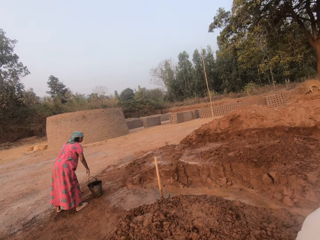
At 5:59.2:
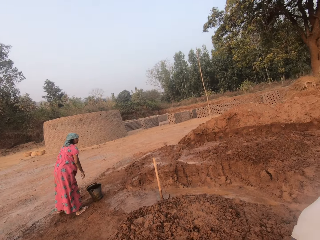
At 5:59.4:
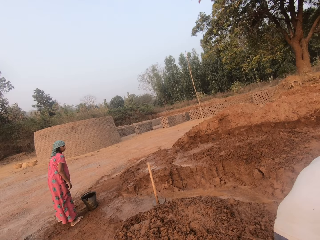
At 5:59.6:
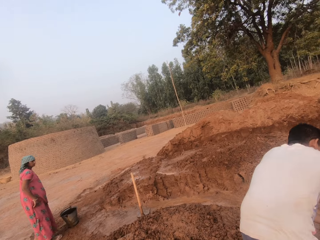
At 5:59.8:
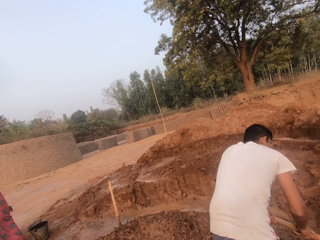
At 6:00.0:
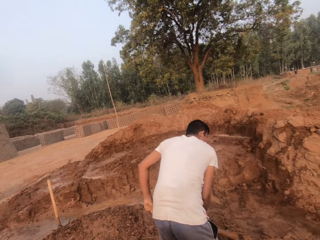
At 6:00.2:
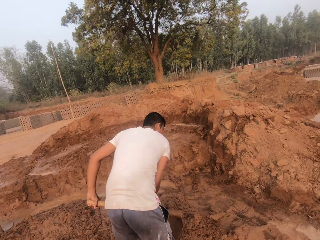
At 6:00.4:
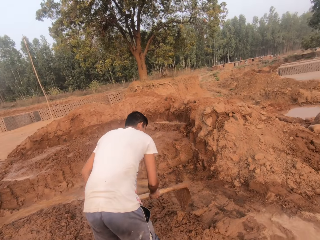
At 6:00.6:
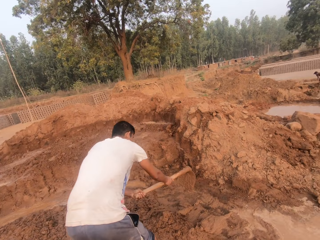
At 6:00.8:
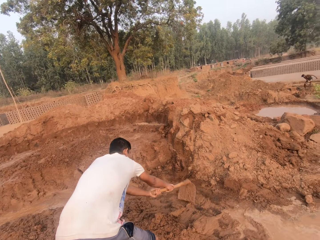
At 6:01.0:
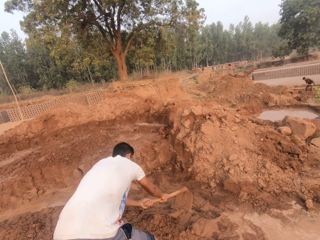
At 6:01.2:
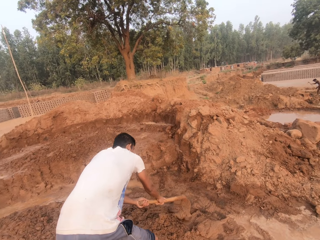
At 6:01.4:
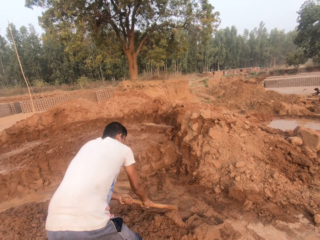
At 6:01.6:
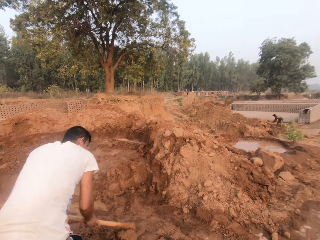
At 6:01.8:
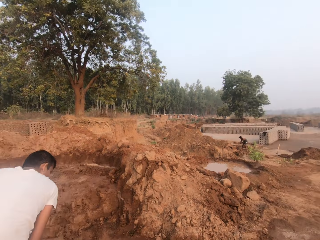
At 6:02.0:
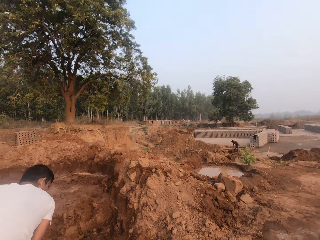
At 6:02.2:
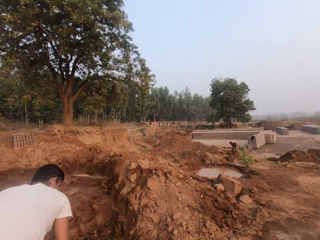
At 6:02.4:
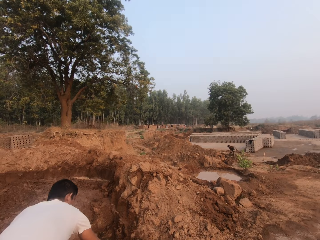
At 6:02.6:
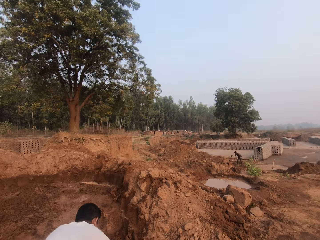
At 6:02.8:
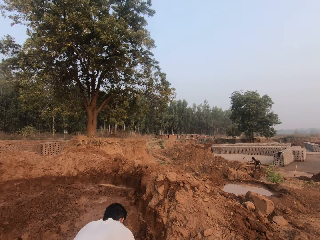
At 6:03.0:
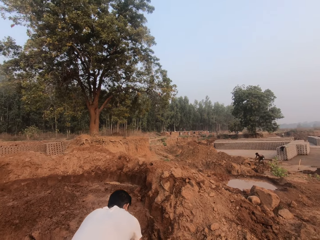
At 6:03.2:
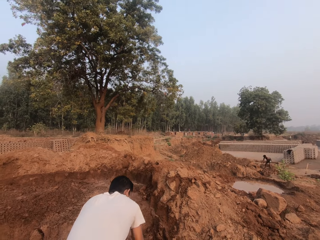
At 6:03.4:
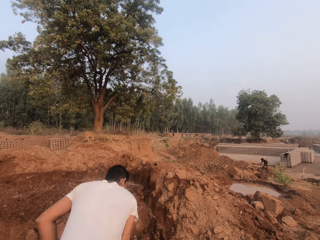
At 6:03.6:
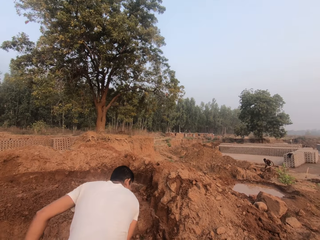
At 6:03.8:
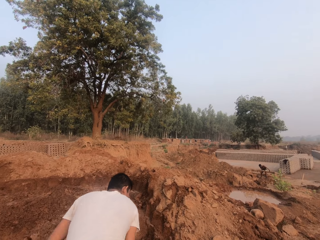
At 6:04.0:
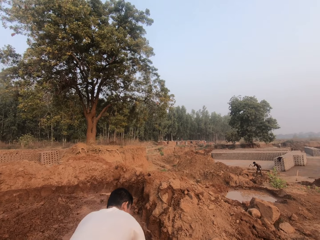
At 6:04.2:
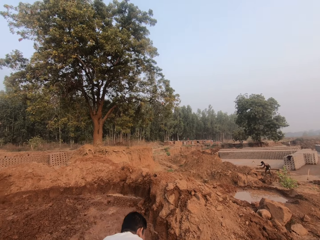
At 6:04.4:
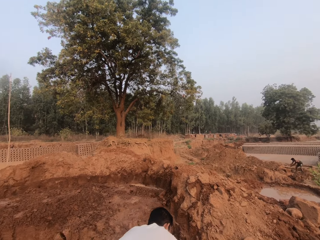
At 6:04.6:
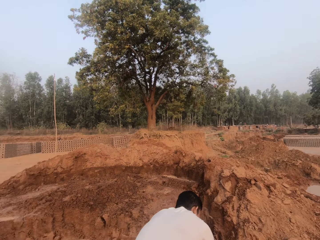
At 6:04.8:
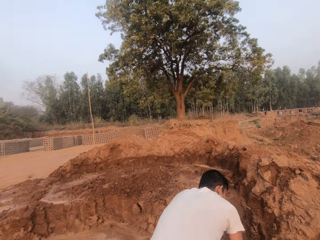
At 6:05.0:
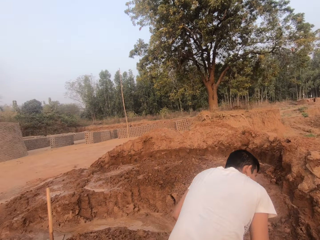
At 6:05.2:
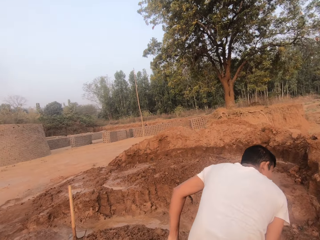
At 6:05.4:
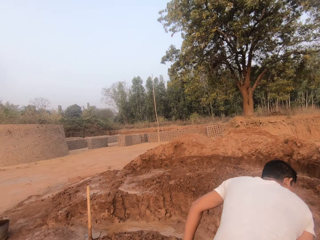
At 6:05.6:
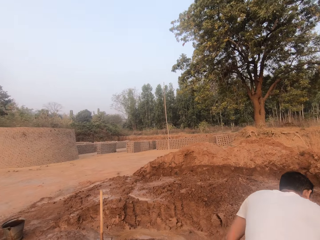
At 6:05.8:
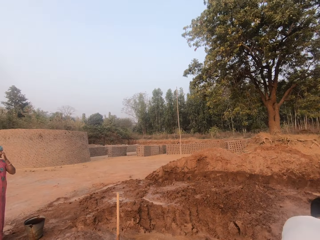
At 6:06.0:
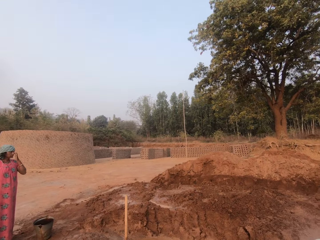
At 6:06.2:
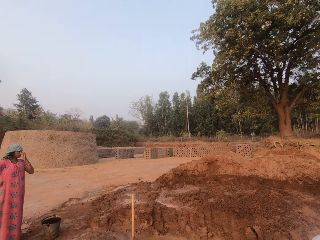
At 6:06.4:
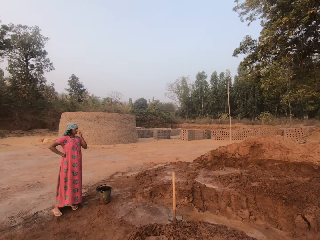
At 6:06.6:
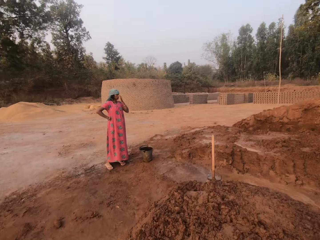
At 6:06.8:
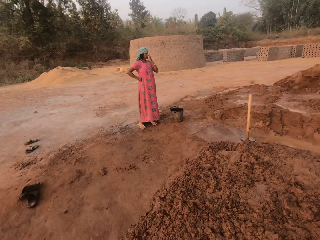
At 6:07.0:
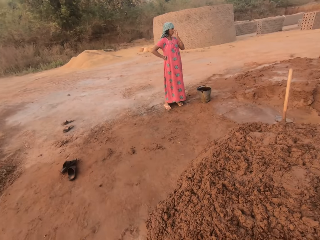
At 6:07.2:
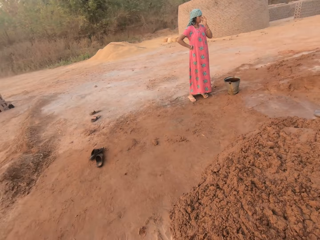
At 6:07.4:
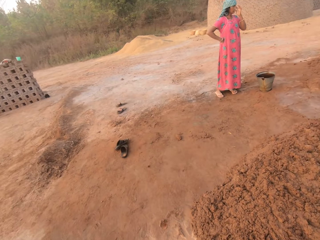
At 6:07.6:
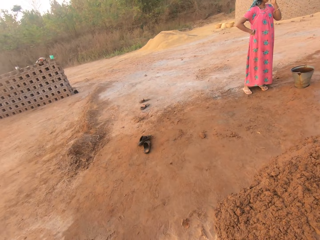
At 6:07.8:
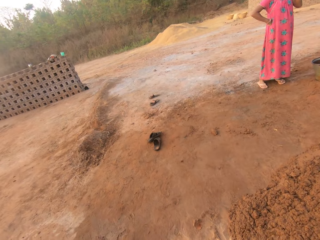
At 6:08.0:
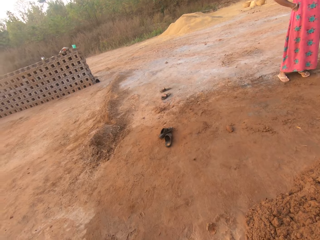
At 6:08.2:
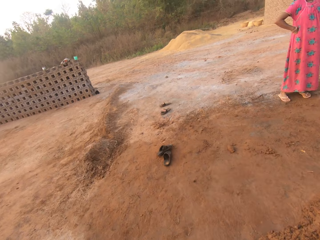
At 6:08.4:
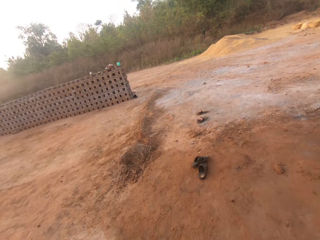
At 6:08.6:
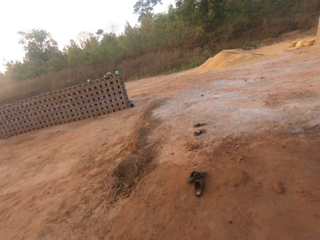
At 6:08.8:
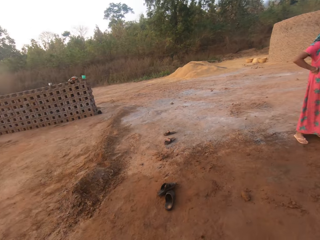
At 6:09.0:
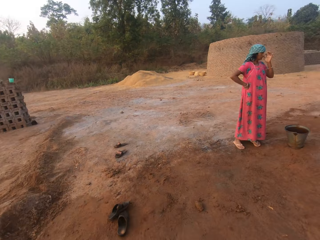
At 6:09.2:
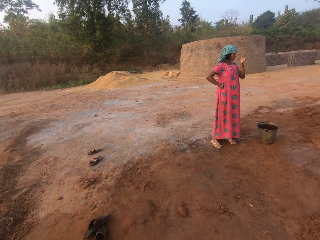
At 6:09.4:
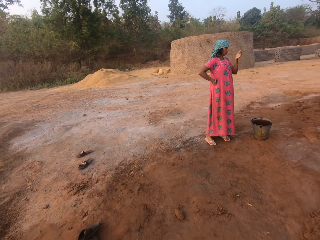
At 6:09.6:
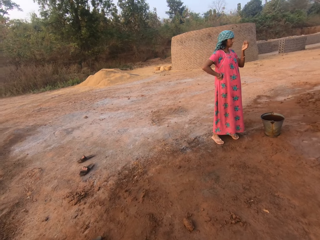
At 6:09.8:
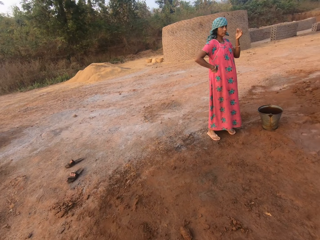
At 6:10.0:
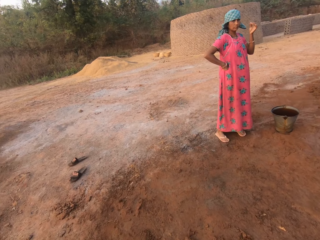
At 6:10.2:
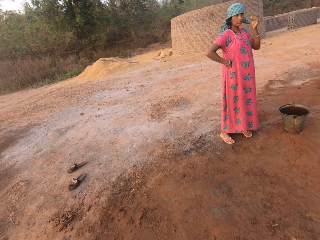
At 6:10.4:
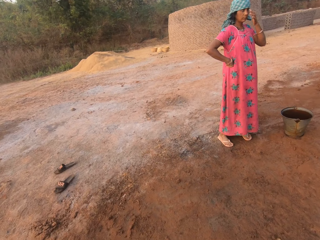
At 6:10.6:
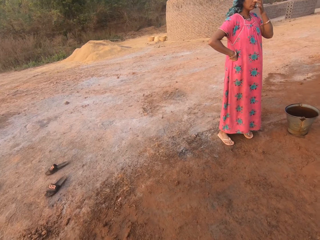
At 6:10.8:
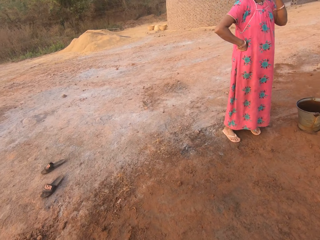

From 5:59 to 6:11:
A man digs the ground with a hoe in both hands. The woman touches her face with her left hand.

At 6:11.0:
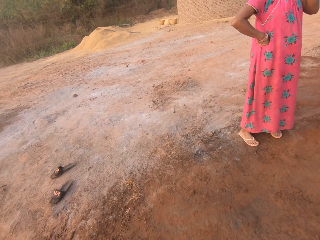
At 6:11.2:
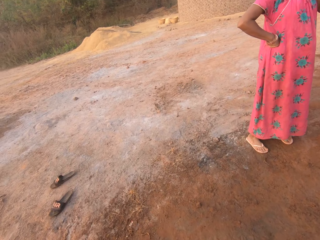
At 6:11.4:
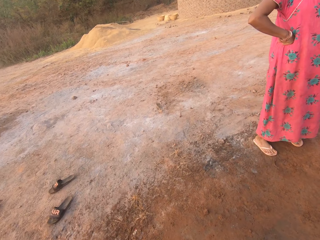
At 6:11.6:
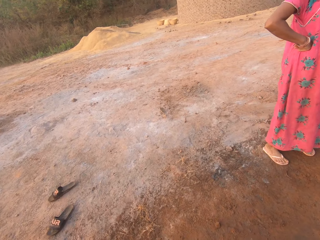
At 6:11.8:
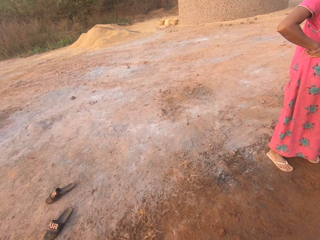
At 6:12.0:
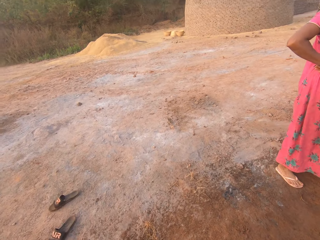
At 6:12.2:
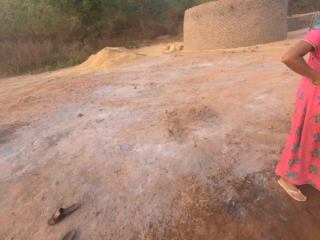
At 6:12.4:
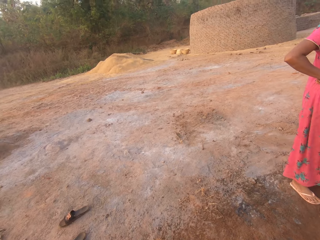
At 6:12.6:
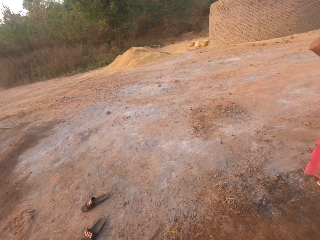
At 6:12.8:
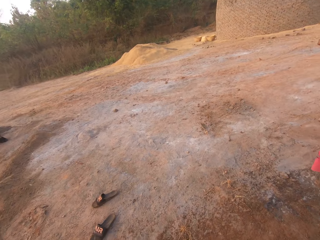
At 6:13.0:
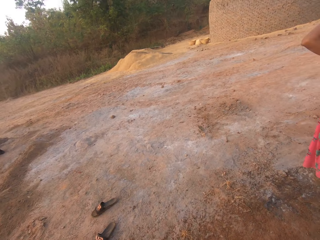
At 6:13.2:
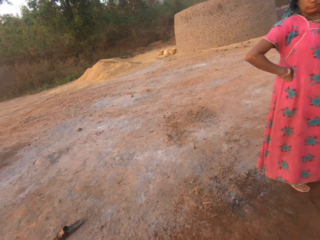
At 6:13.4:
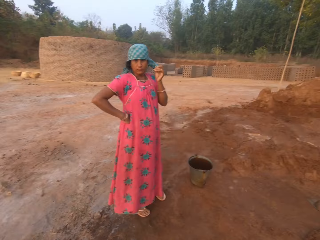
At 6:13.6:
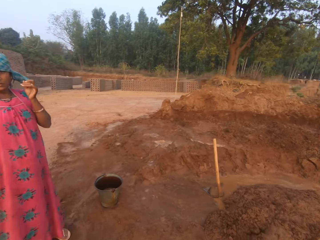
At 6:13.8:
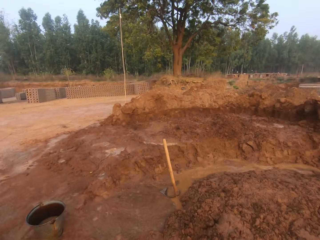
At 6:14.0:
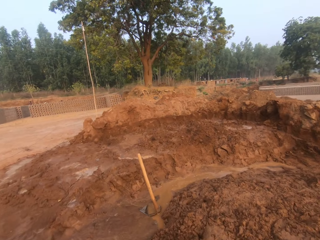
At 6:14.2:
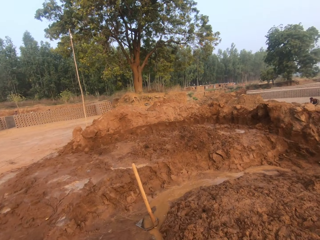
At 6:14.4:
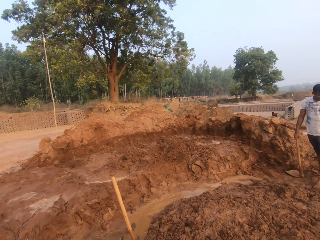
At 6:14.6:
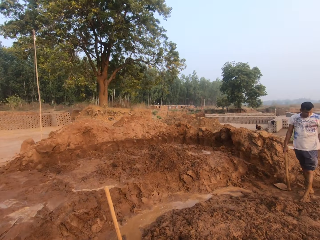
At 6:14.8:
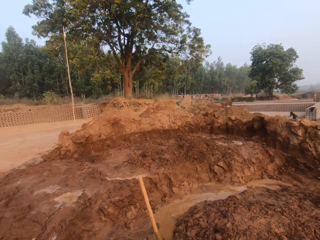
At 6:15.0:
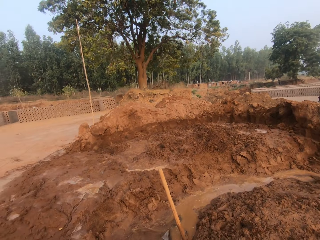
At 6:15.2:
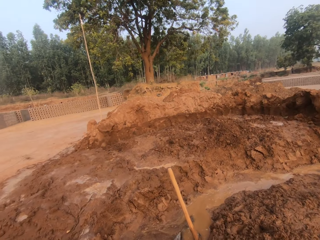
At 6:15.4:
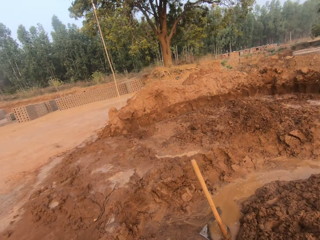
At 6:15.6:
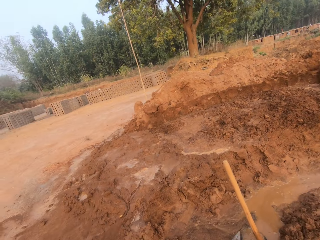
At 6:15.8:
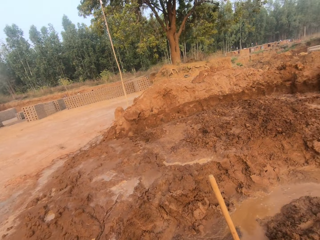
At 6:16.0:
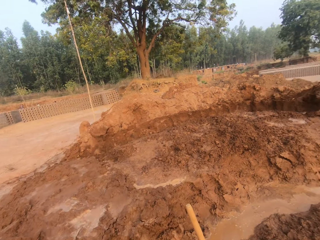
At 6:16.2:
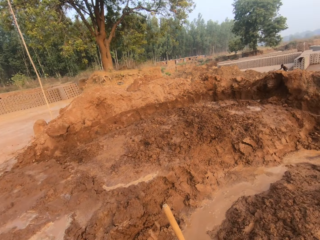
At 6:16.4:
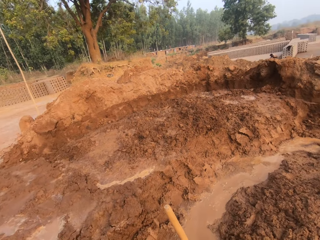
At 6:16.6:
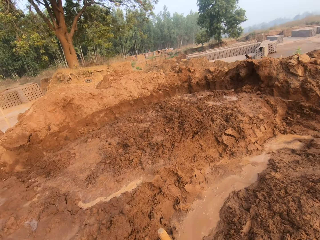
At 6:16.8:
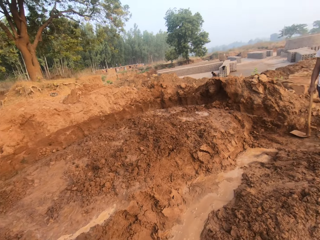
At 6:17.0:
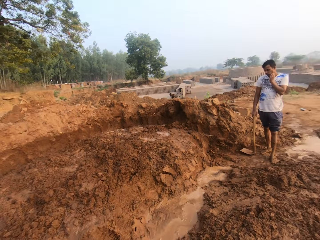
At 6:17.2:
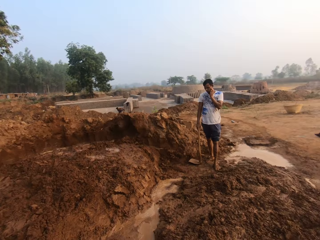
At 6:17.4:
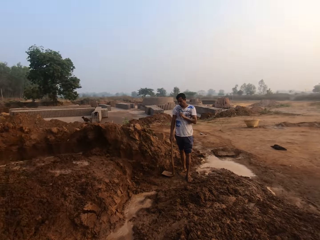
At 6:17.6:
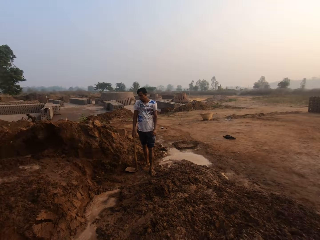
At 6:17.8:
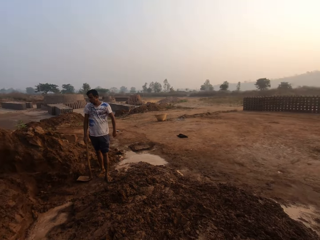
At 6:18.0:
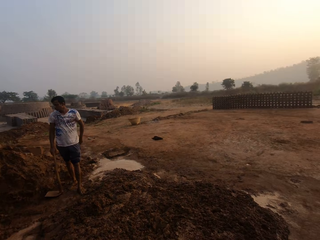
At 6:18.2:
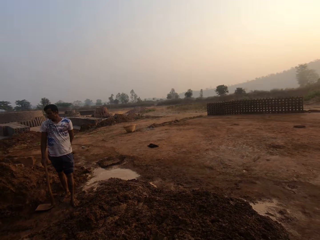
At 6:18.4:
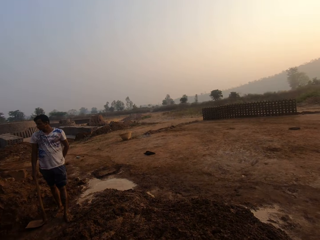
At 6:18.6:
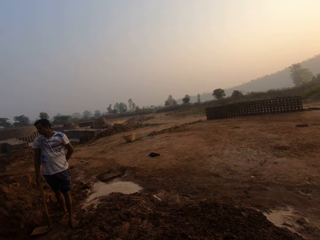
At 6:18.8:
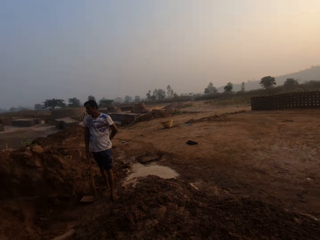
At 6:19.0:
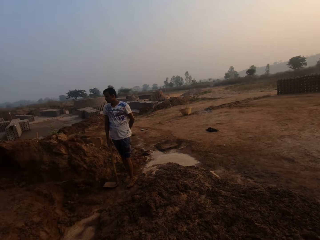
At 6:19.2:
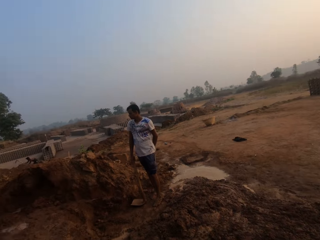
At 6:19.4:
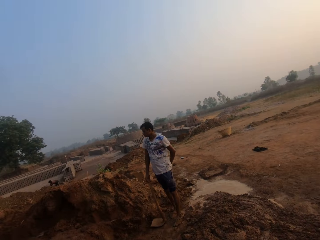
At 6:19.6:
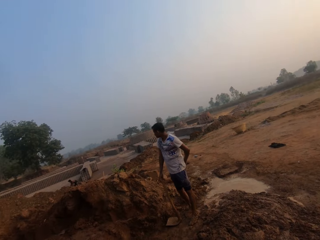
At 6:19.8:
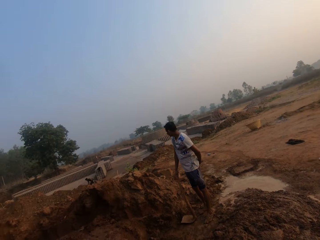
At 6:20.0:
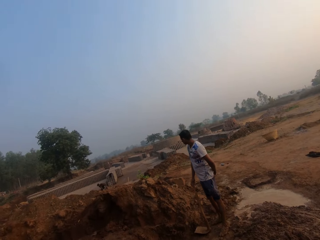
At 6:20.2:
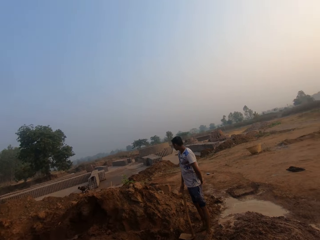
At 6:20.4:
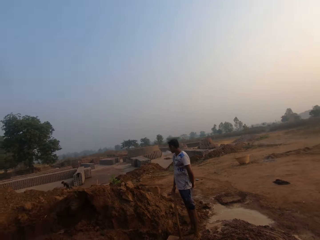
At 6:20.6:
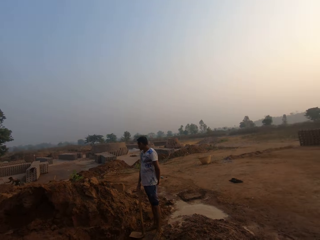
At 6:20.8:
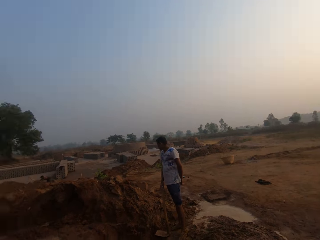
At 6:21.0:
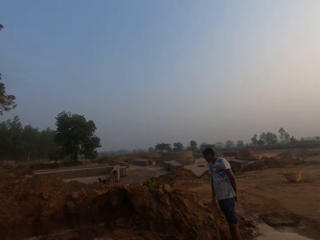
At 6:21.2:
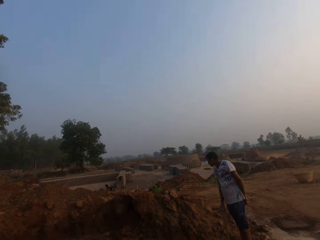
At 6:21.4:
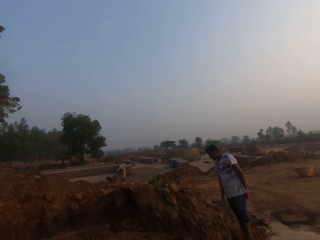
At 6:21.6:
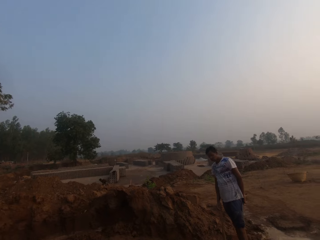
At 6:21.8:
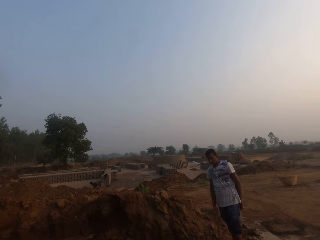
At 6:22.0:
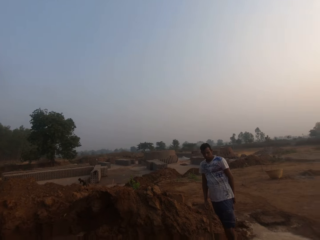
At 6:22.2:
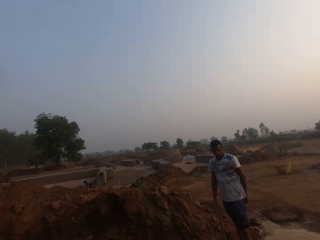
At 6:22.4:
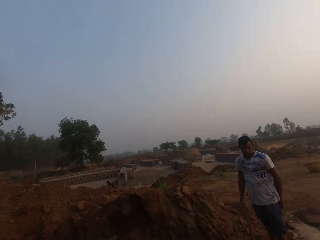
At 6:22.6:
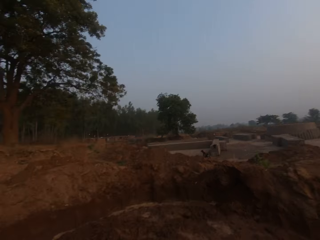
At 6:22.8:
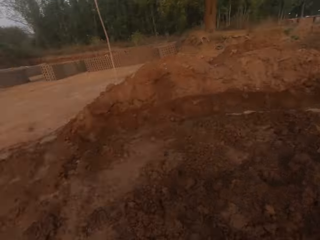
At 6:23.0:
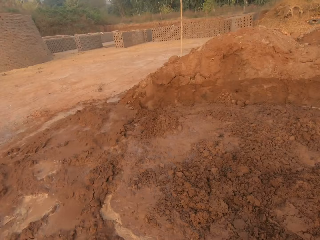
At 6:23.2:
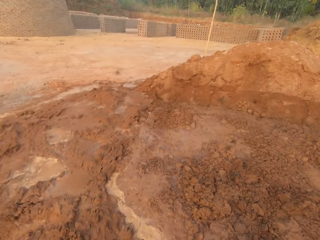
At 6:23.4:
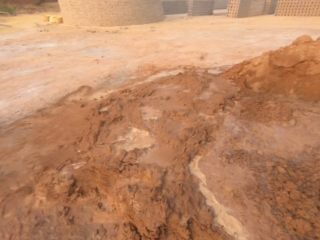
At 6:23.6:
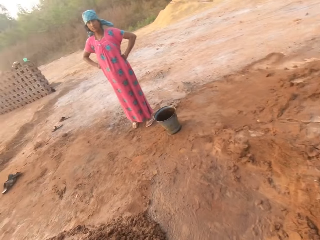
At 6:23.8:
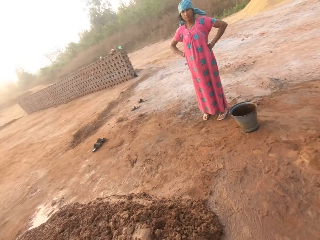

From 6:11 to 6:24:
The man holds the hoe with his right hand. He touches his face with his left hand.
